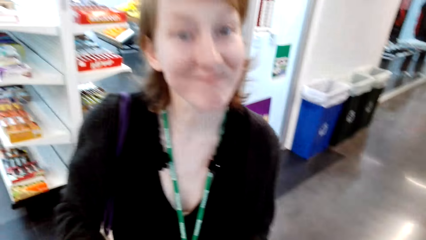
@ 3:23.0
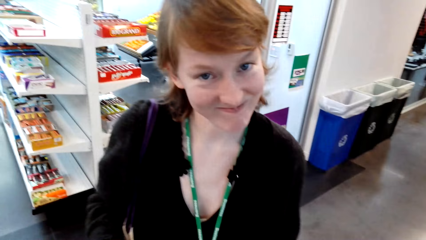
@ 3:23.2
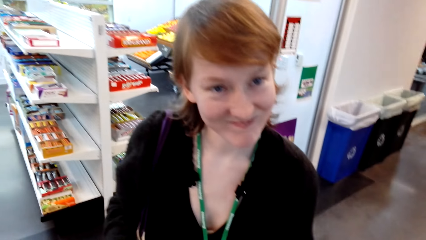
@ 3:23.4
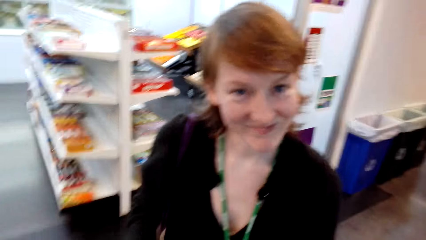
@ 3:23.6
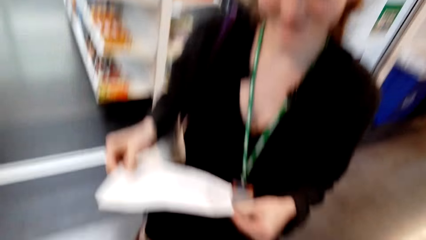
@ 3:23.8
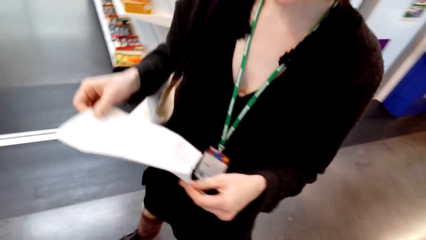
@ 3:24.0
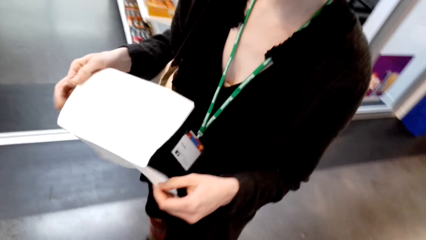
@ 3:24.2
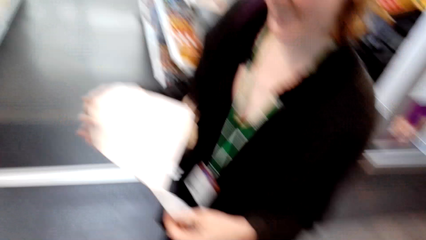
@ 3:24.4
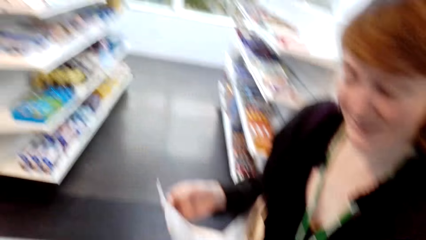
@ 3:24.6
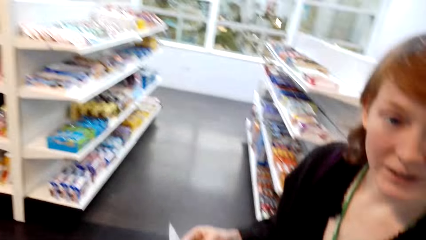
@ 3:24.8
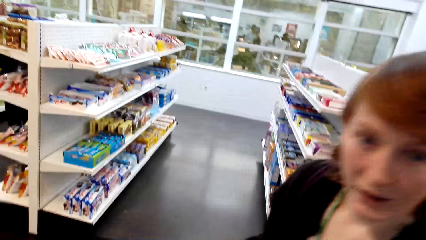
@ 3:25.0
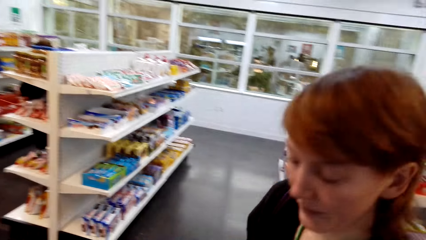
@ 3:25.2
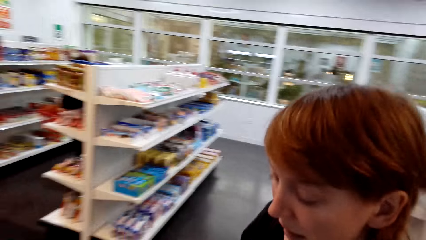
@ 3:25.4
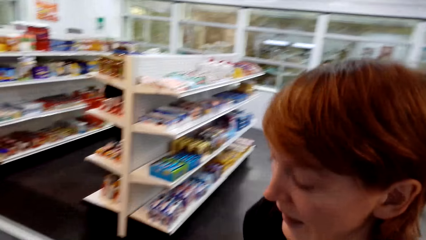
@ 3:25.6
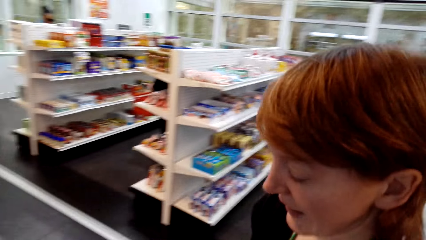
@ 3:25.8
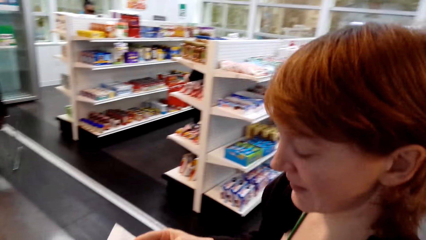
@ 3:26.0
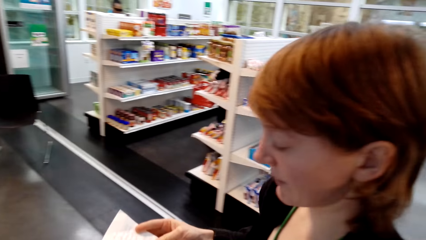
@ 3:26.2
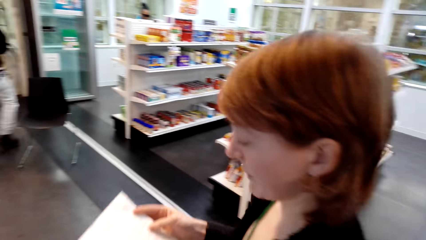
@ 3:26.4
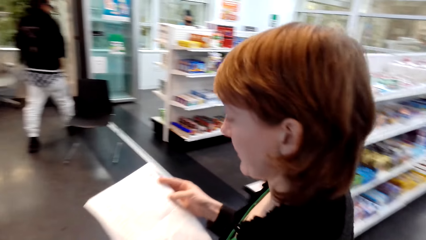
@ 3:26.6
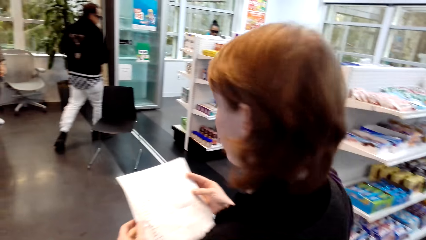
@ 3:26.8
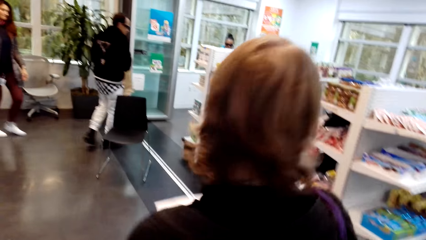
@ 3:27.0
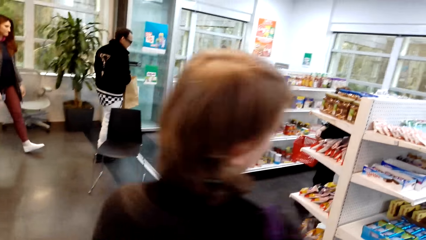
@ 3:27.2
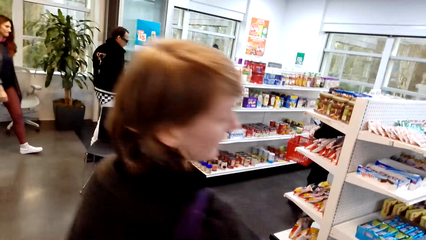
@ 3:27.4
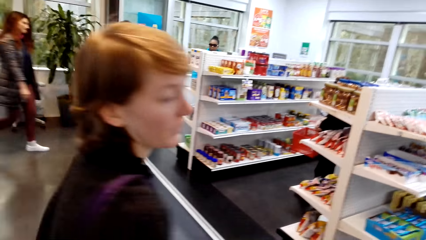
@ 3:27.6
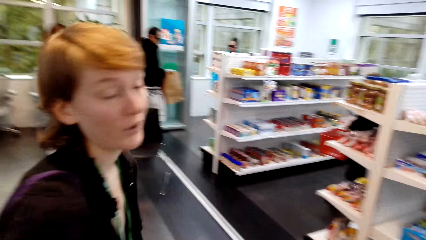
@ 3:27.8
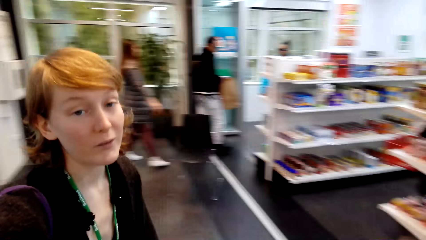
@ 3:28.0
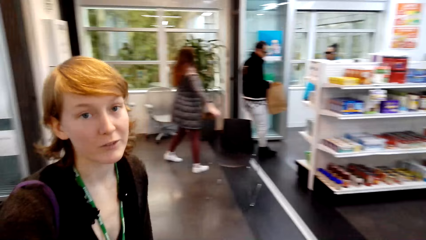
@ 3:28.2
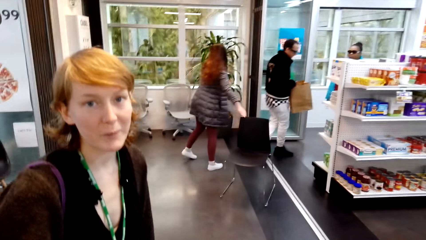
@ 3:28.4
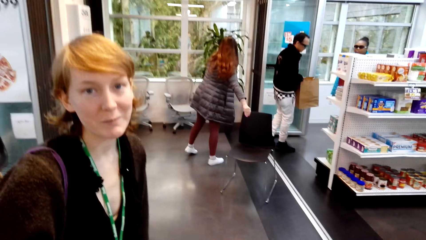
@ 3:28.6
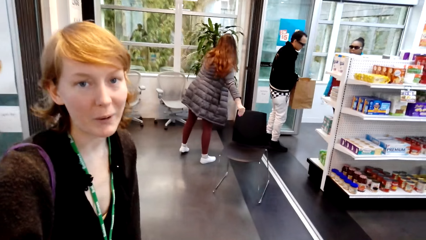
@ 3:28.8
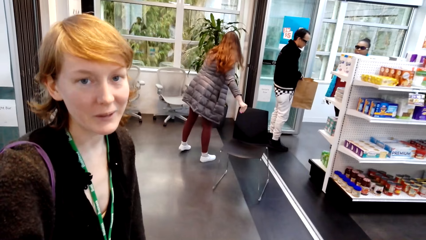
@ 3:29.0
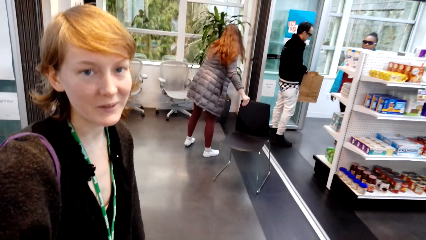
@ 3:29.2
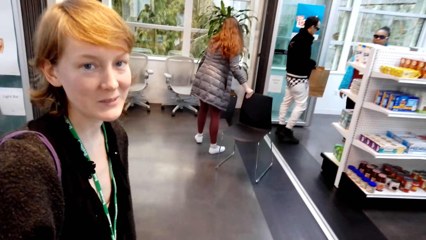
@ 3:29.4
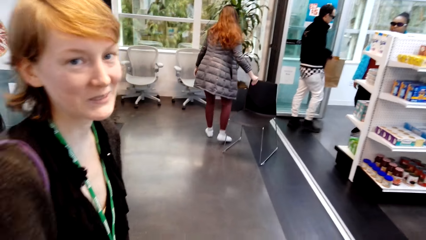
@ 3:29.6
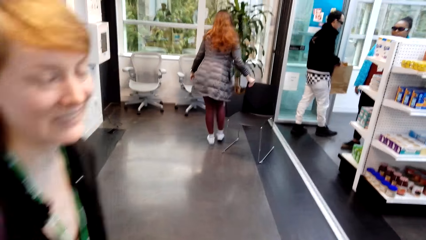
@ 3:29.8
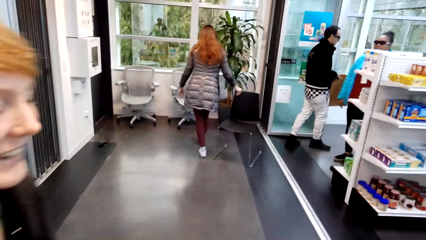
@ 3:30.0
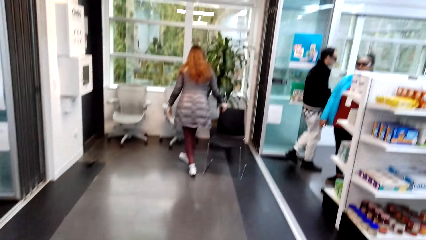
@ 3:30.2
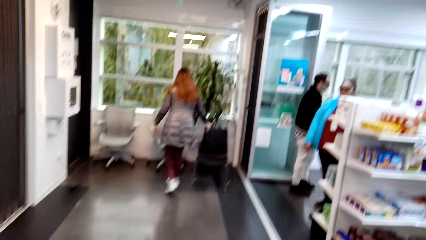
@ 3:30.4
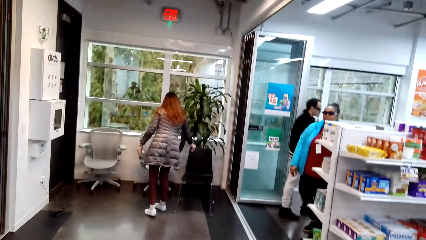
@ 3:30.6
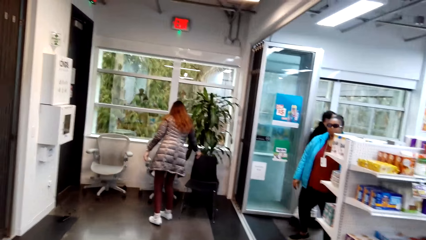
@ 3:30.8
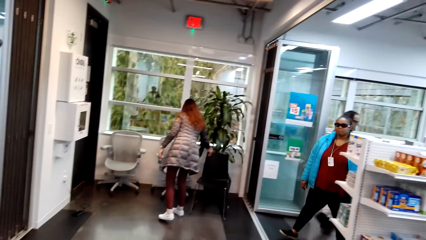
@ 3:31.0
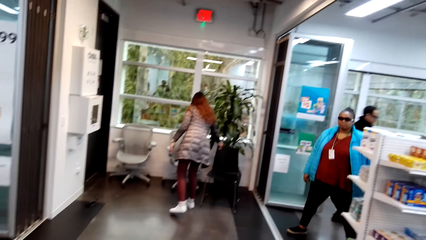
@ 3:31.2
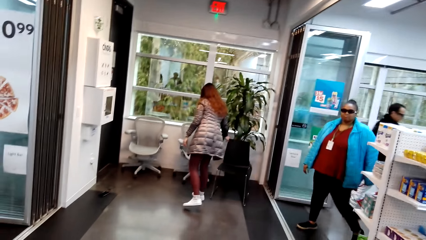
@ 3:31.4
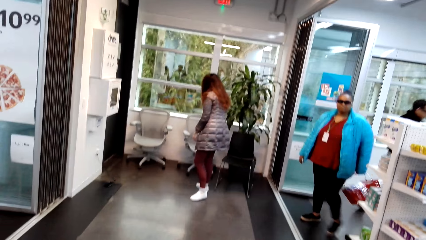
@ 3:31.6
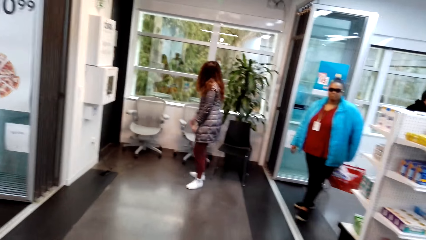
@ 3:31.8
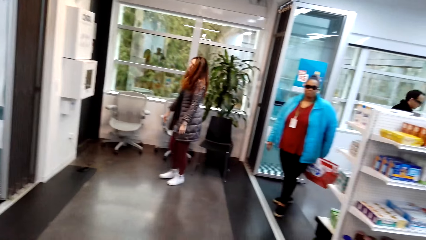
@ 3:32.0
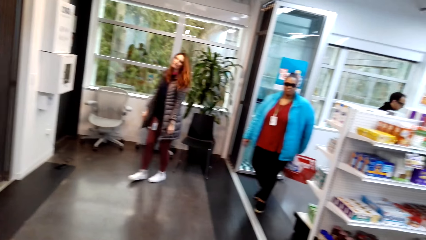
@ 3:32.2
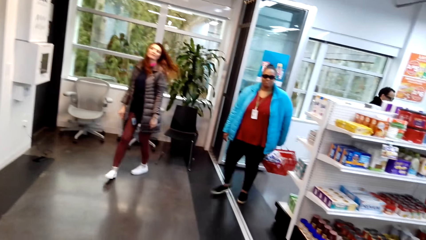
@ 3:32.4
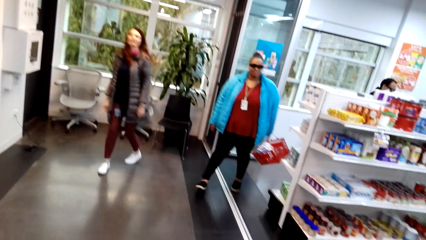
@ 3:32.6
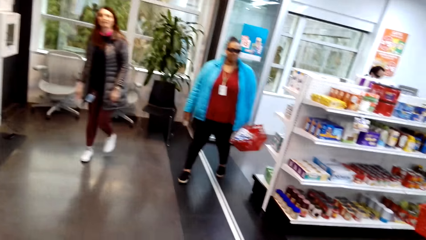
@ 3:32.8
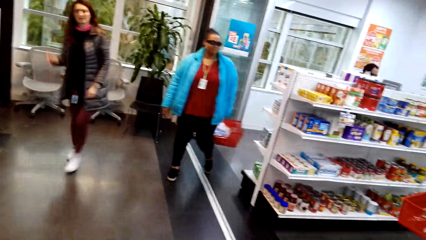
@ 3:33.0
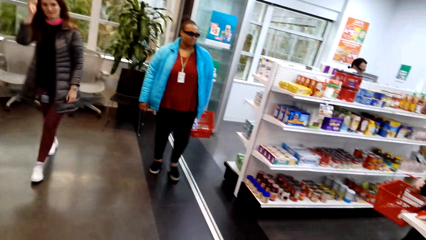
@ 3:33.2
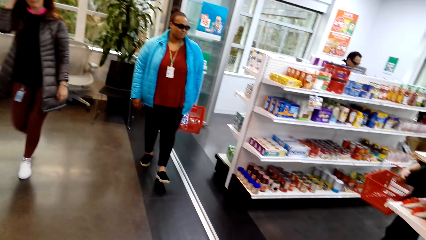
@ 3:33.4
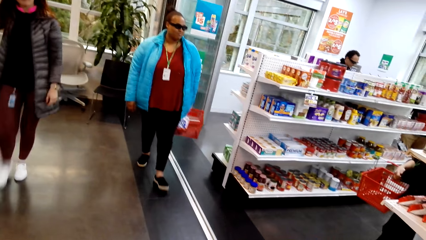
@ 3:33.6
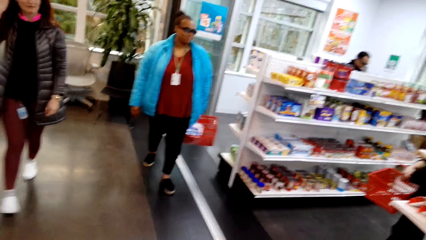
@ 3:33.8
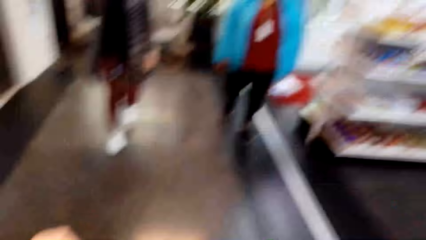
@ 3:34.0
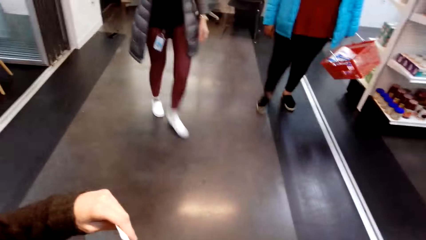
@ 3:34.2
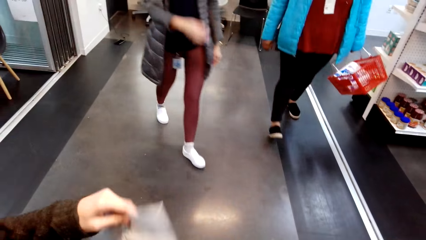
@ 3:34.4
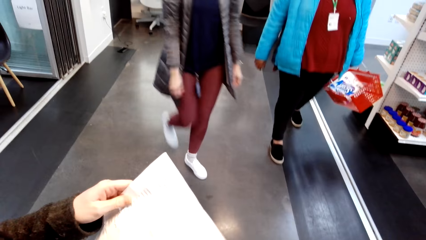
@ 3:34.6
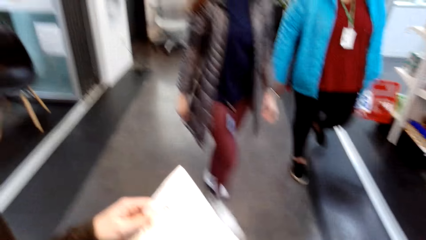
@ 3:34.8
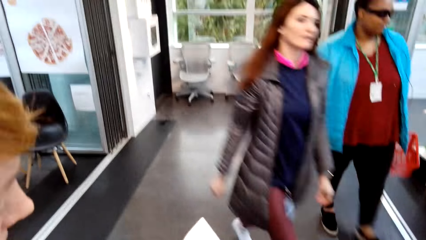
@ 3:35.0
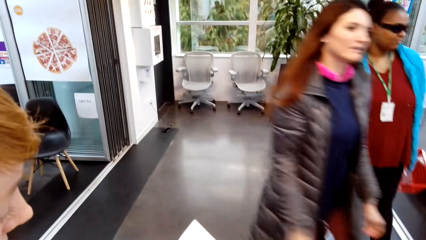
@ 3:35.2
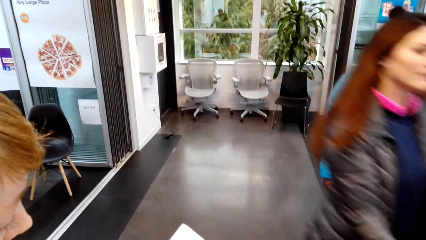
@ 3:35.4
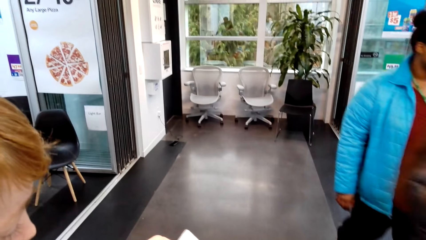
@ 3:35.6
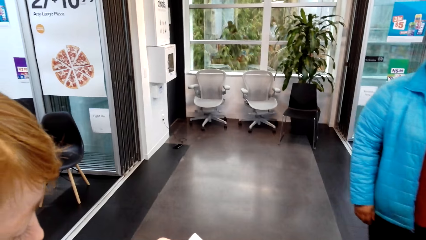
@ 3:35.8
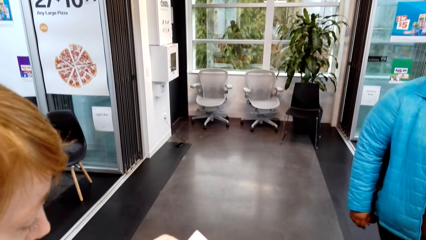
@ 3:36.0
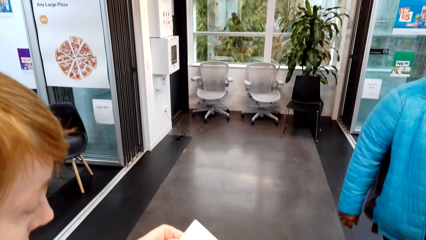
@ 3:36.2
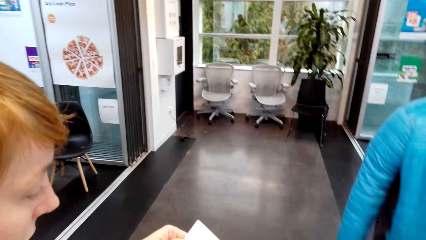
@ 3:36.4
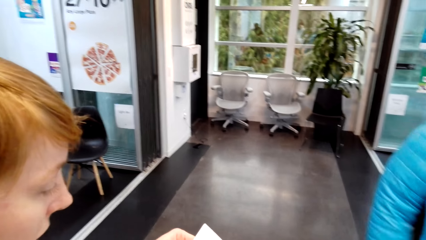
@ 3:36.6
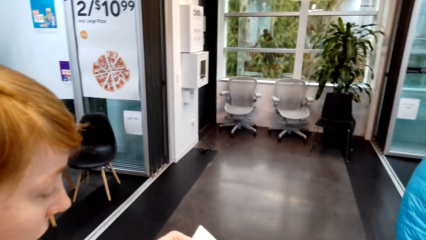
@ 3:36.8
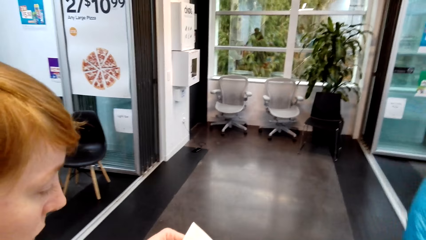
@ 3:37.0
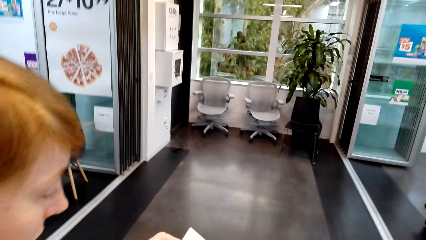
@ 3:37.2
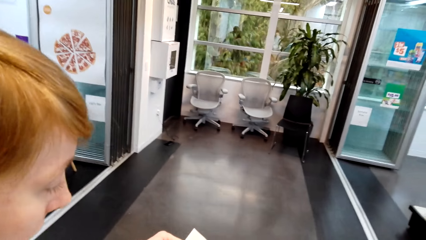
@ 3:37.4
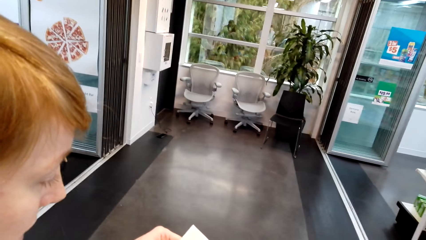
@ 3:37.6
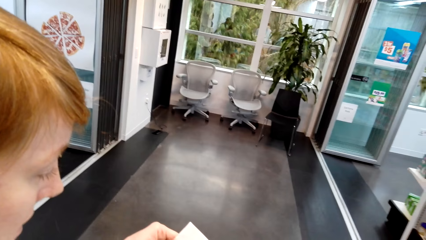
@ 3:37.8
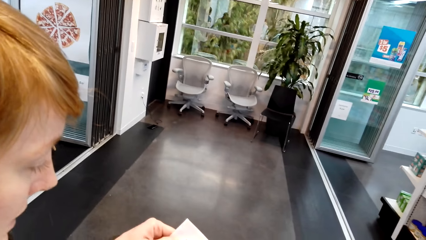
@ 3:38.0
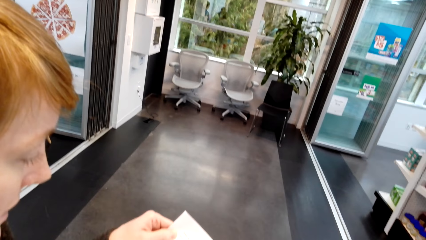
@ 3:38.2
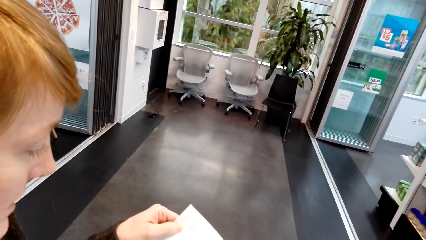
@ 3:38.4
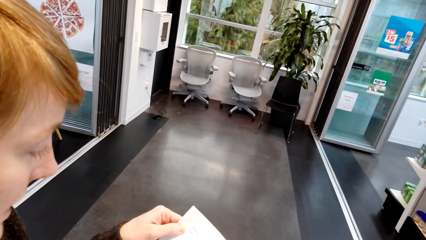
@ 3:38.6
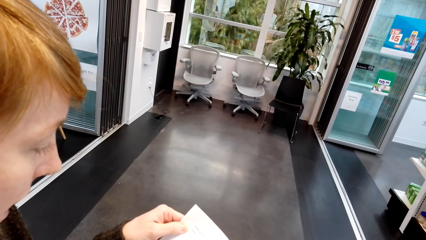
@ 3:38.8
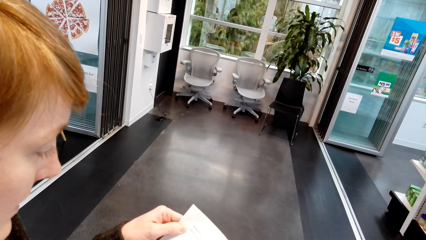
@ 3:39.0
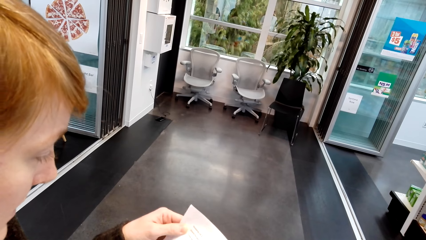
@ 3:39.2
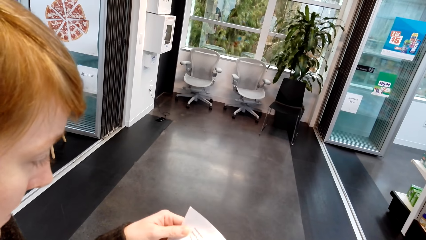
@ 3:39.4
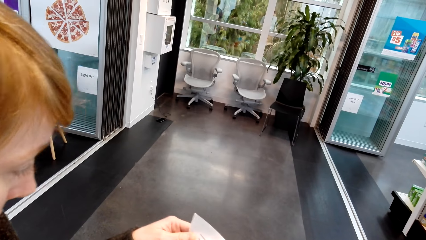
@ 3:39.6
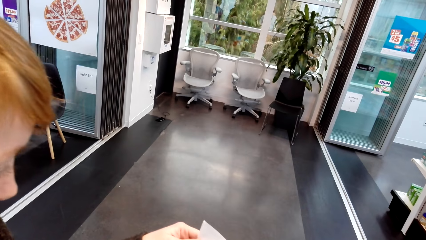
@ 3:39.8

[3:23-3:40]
The camera wearer looks around. The lady walks around. The camera wearer talks with the lady and walks around. They look around. The lady talks with the camera wearer. The camera wearer looks around. The lady holds the paper. The camera wearer talks with the lady.
